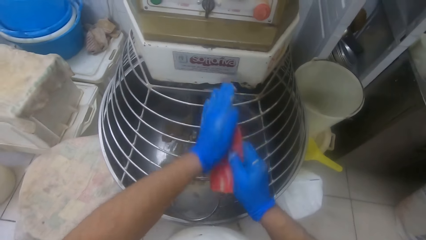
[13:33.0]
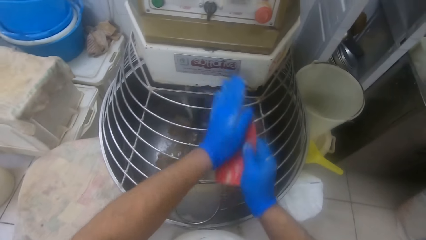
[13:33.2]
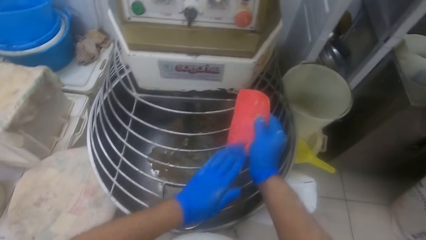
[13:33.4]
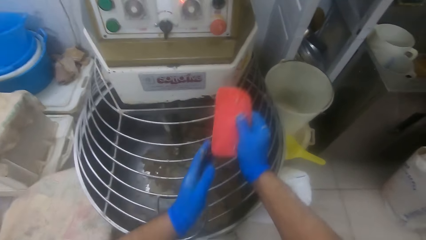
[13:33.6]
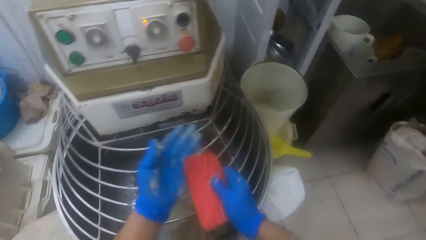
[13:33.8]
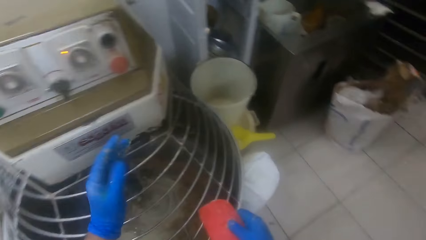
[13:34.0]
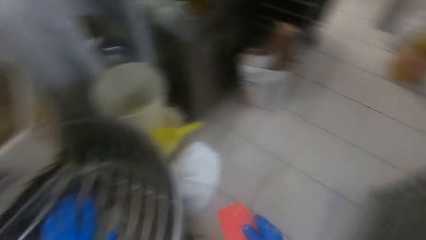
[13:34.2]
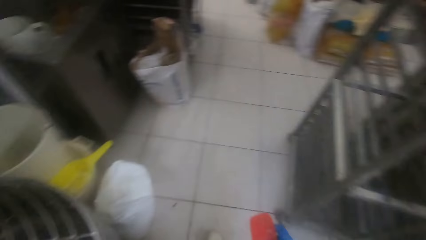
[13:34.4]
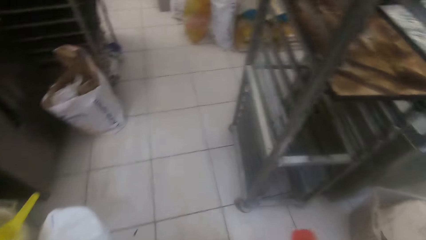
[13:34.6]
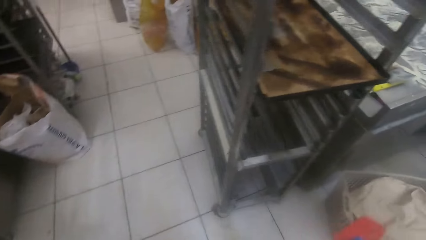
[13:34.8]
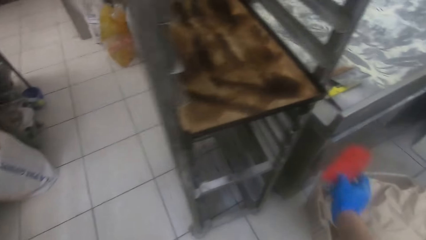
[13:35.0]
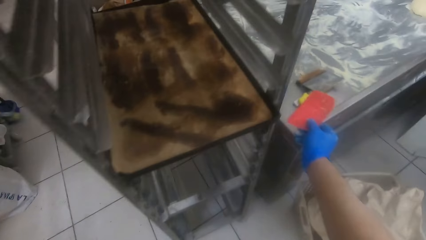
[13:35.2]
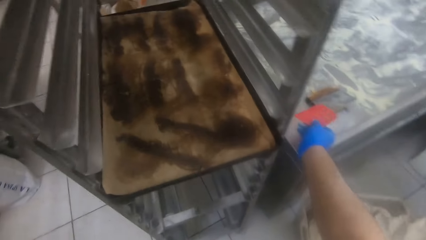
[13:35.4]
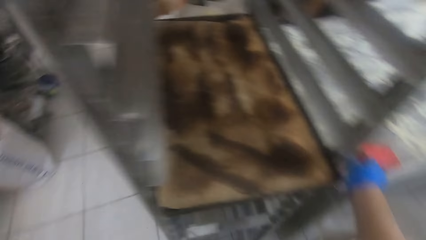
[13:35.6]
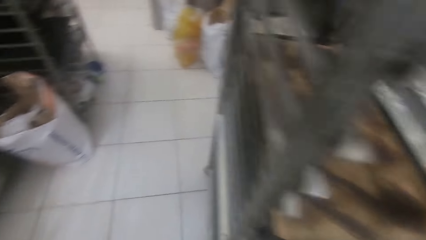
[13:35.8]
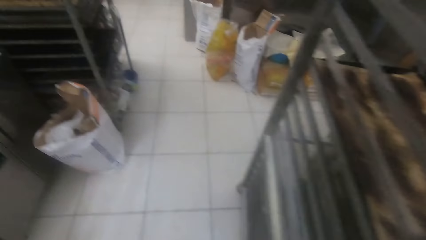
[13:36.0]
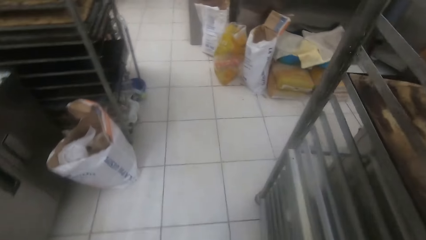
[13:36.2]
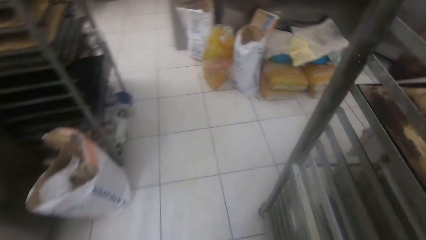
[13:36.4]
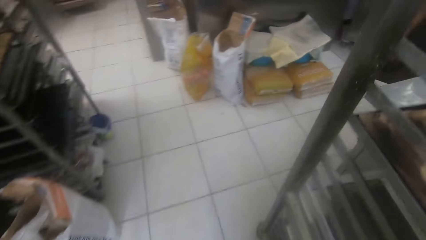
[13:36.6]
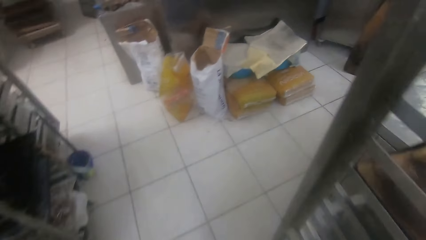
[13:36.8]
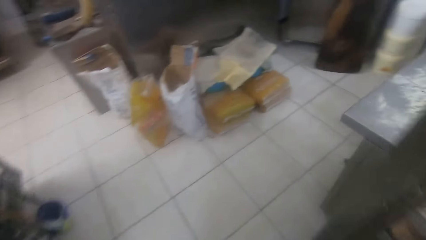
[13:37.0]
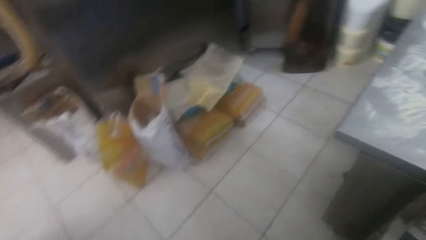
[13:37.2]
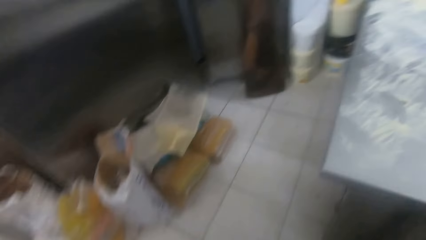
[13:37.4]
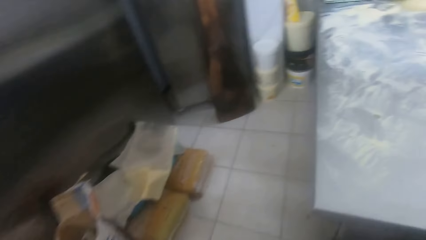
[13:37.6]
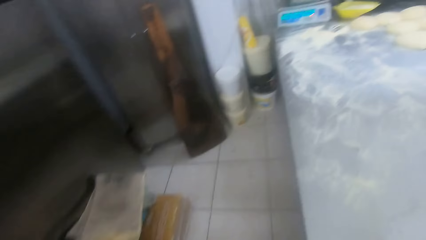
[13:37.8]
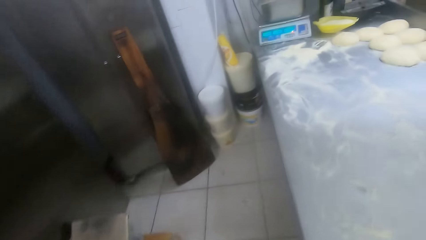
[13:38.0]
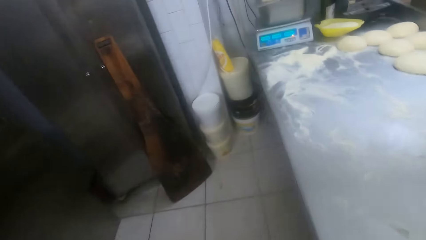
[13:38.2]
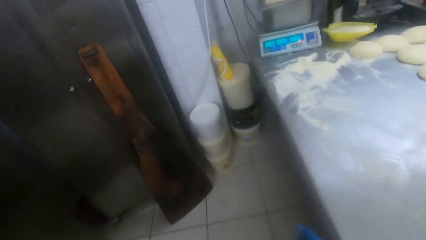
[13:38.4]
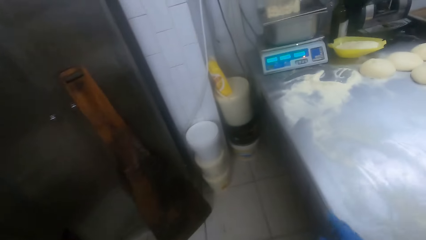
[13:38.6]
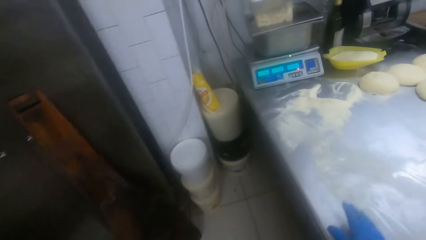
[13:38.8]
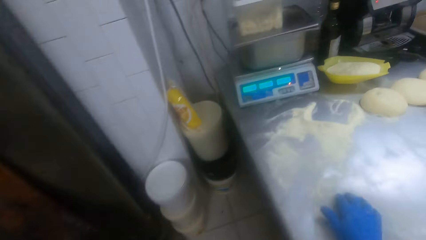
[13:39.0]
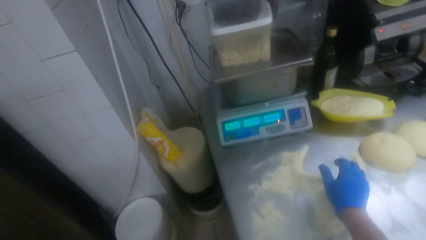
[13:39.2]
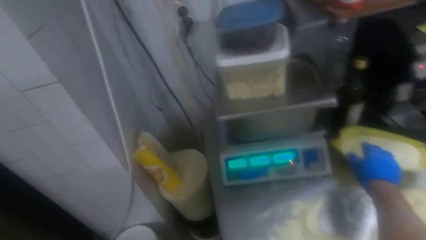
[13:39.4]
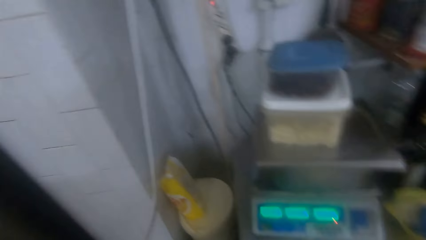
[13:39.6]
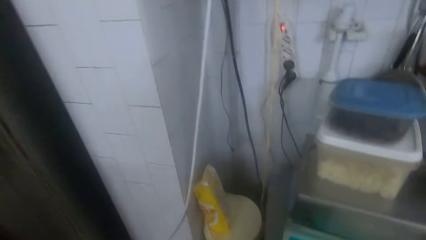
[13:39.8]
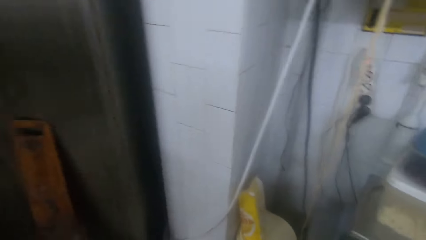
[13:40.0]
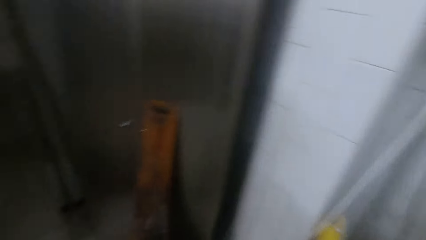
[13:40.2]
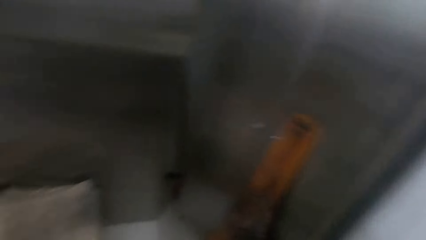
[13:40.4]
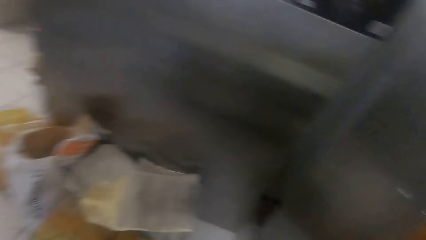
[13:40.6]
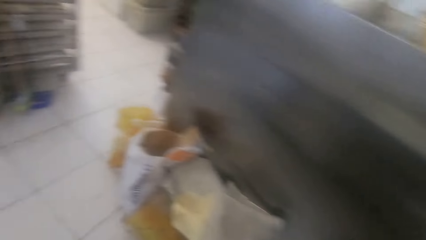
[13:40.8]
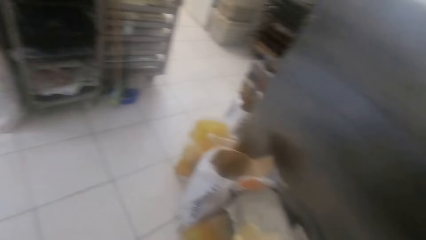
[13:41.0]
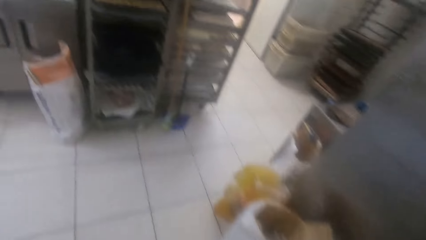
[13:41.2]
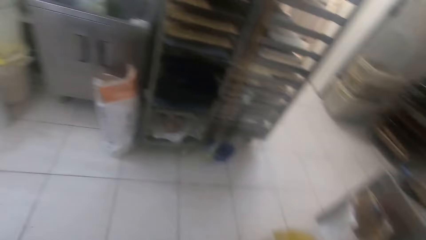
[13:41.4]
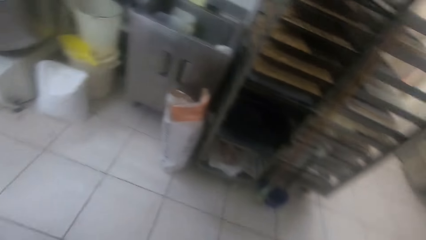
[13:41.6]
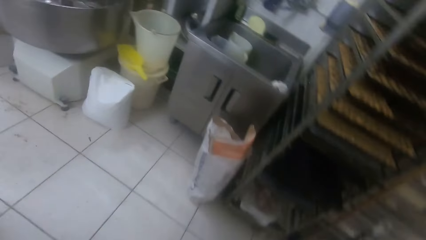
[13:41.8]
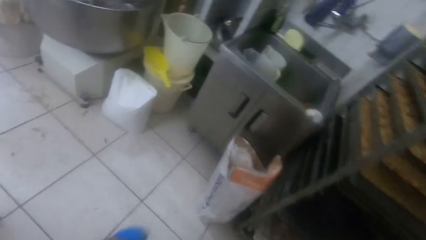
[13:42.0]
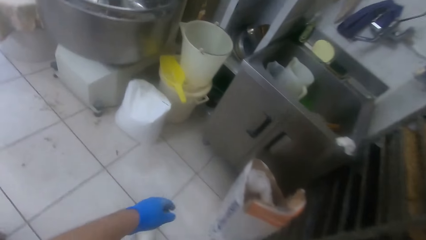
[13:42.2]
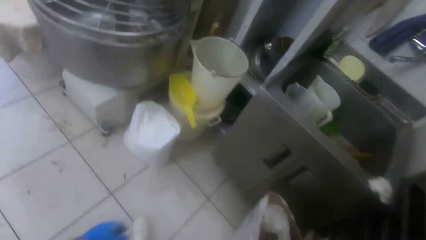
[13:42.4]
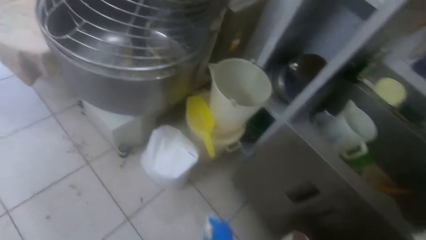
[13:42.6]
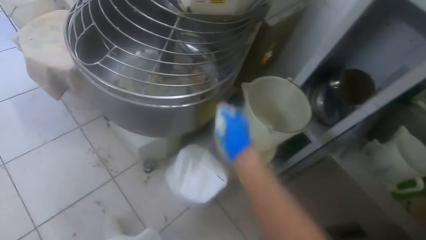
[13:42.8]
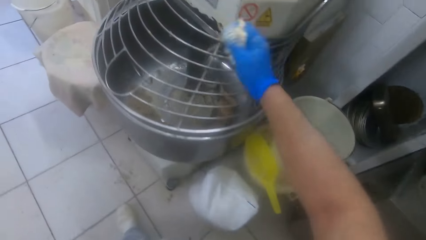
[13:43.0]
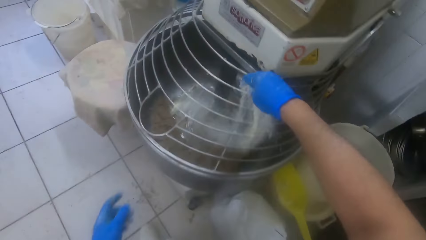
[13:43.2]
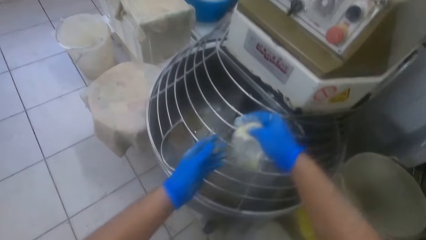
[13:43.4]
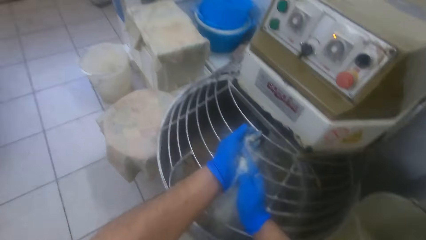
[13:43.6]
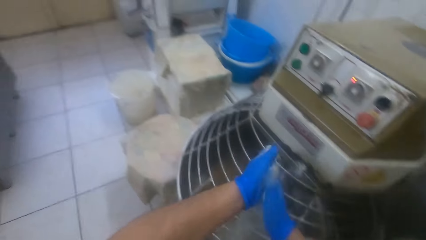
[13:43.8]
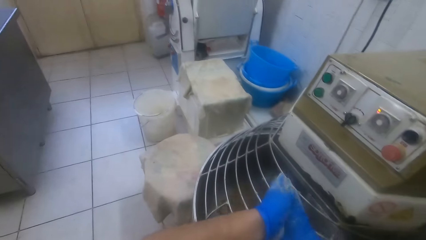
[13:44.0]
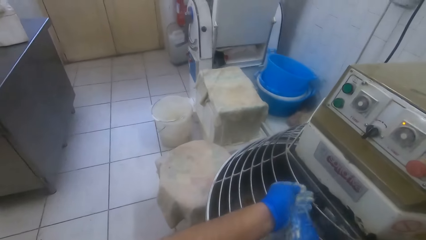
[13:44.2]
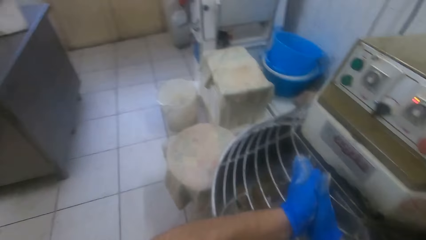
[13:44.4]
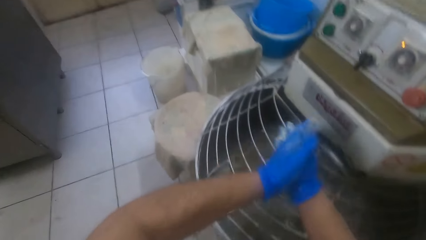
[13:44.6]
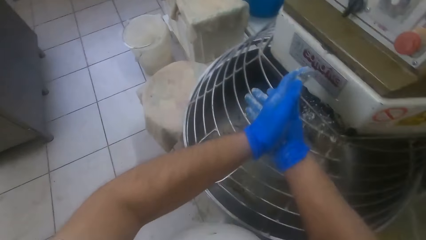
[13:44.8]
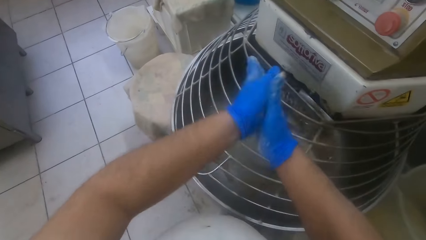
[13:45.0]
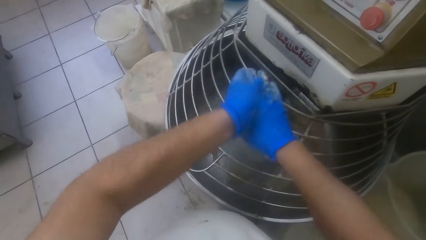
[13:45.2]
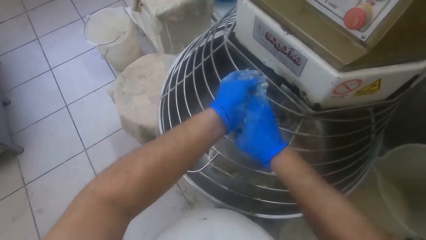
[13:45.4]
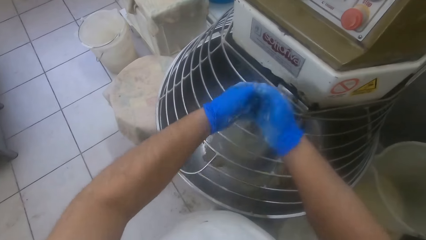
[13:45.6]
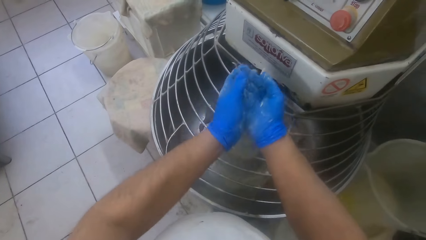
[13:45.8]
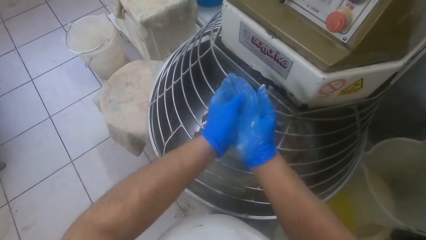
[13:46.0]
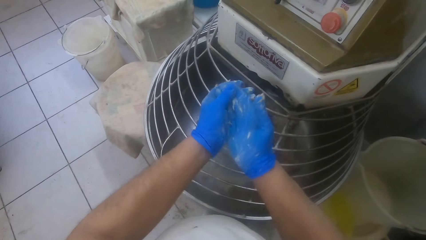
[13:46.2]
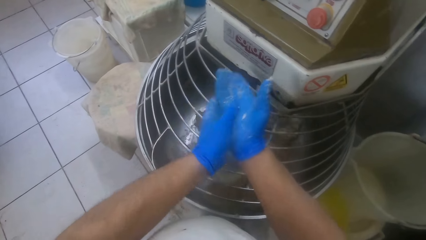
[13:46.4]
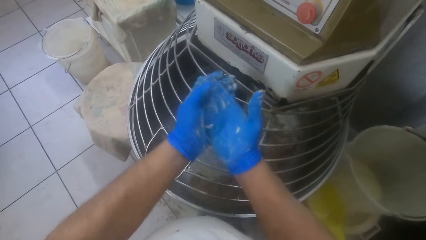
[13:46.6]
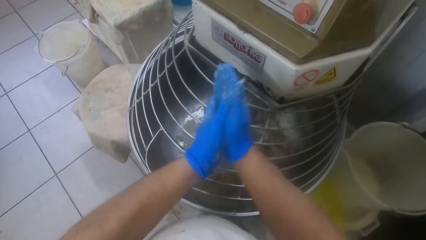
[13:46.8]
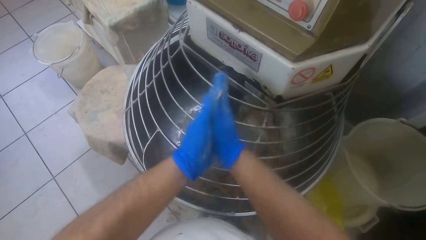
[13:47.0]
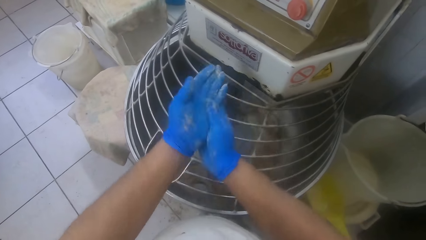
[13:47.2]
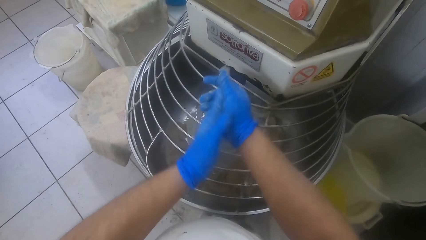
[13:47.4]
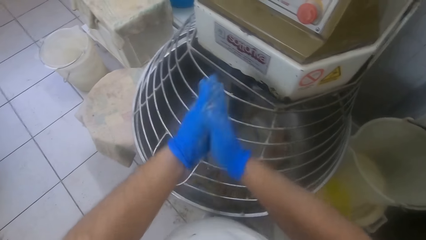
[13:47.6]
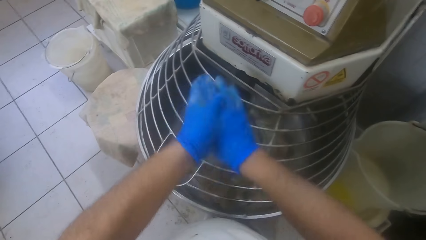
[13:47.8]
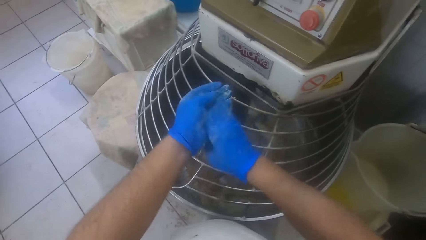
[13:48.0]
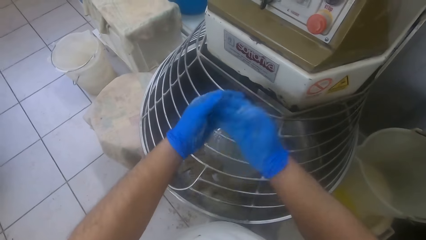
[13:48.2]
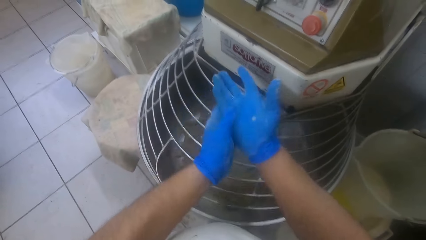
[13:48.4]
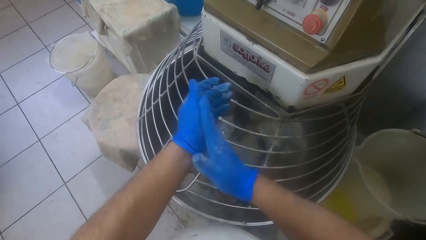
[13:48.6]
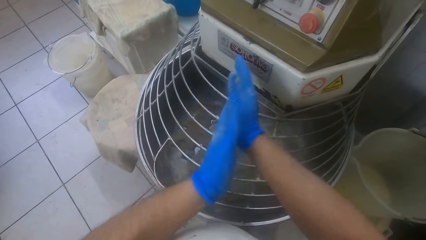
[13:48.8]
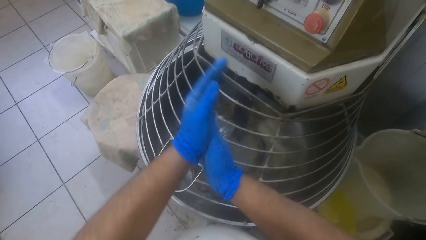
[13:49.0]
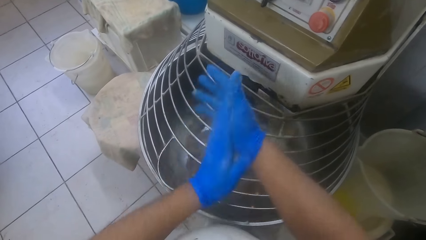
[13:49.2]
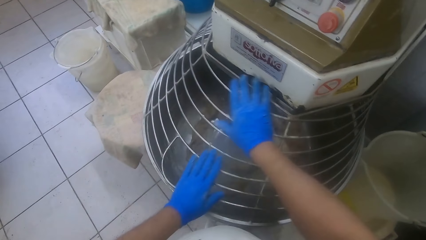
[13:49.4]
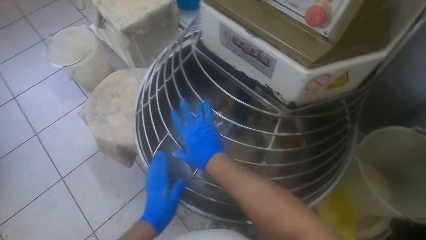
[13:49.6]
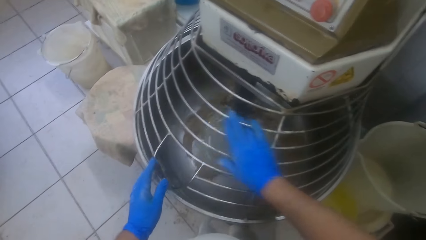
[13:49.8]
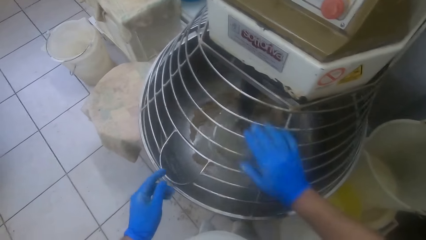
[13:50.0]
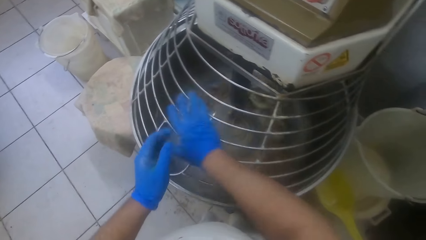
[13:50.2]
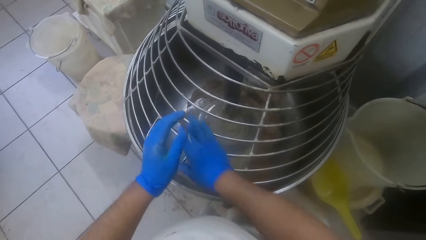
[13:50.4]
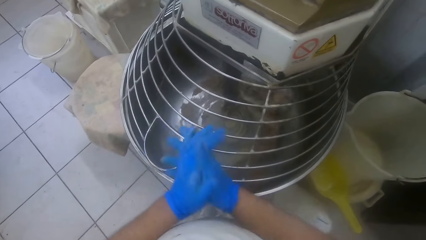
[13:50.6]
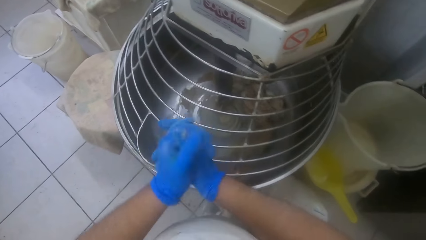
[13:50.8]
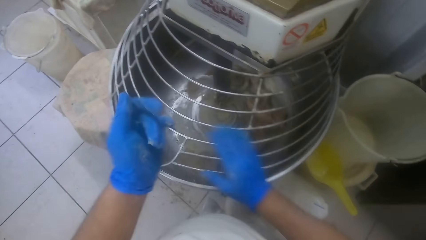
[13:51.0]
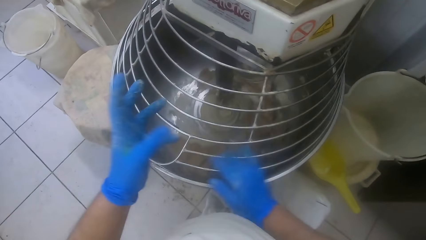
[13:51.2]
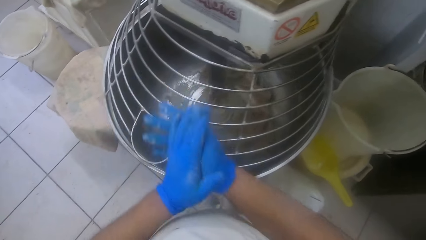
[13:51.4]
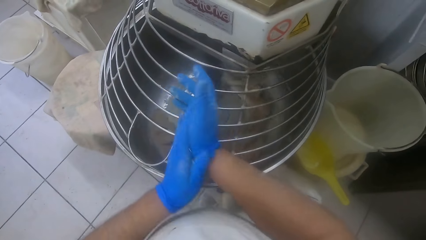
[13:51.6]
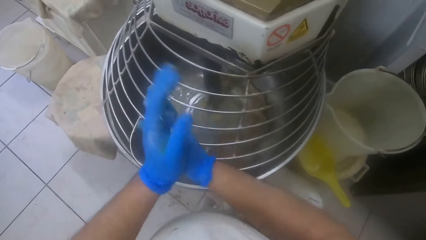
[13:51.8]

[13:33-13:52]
The camera wearer scrapes the scraper in his right hand with his left hand. He brushes his left hand against the dough mixer guard. He walks to the kneading table. He drops the scraper in his right hand on the other side of the kneading table. He walks around. He puts his hand in a flour tin. He takes flour from the bowl on the table with his right hand. He walks to the dough mixer. He sprinkles the flour in his right hand on the dough in the dough mixer bowl. He rubs his hands against each other over the dough mixer guard. He holds his hands together. He looks around while rolling his hands on the dough mixer. He scrapes the dough in his right hand against the guard of the dough mixer. He rubs his hands together.
